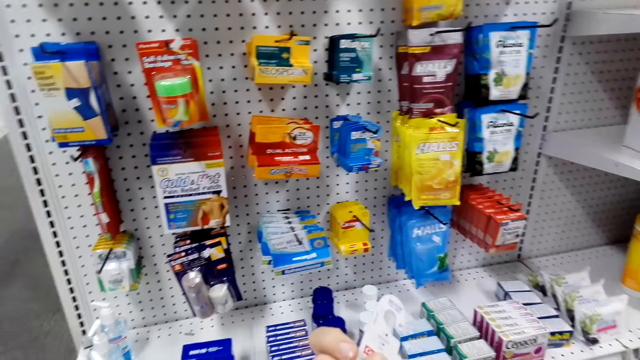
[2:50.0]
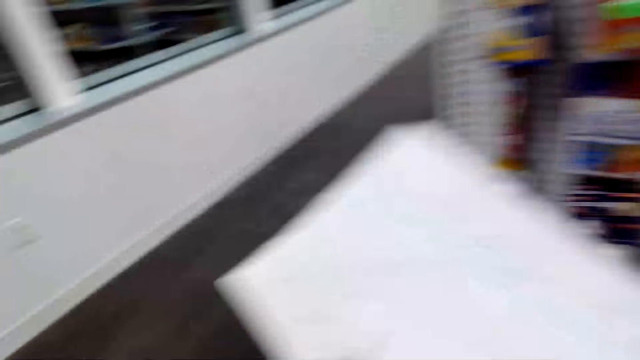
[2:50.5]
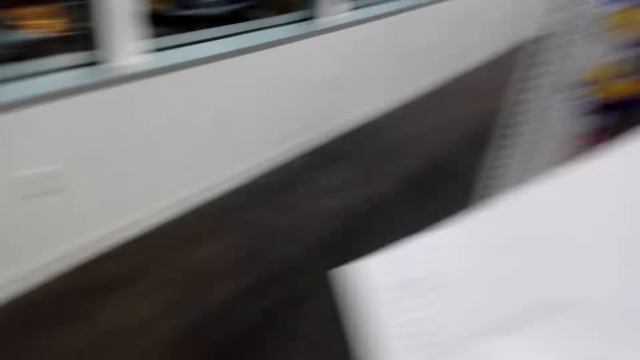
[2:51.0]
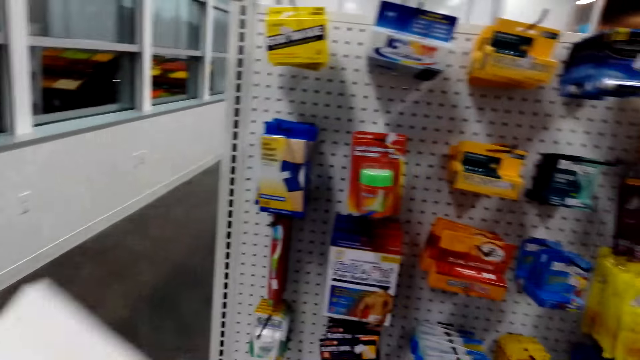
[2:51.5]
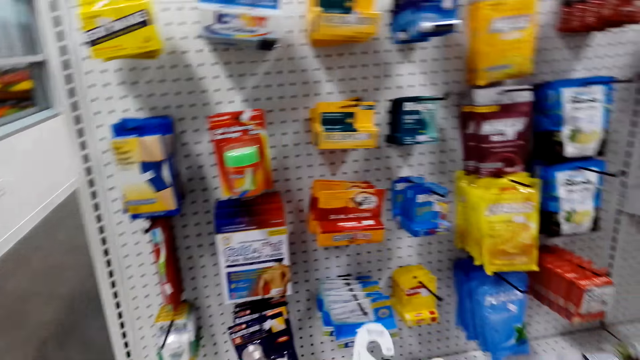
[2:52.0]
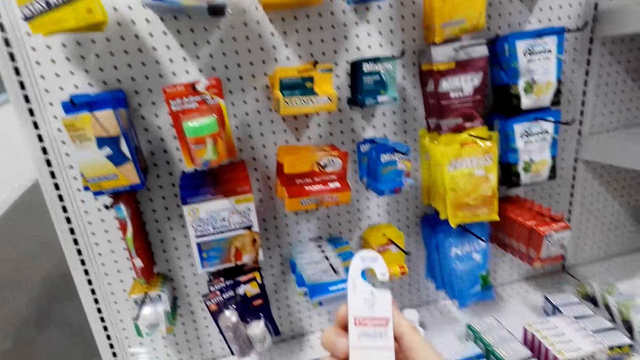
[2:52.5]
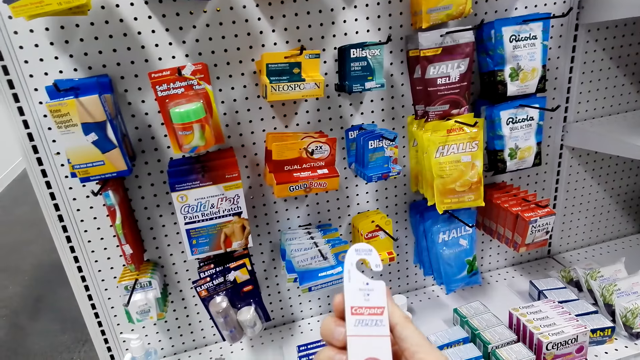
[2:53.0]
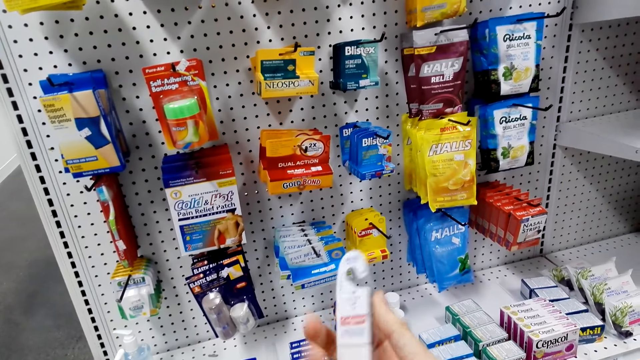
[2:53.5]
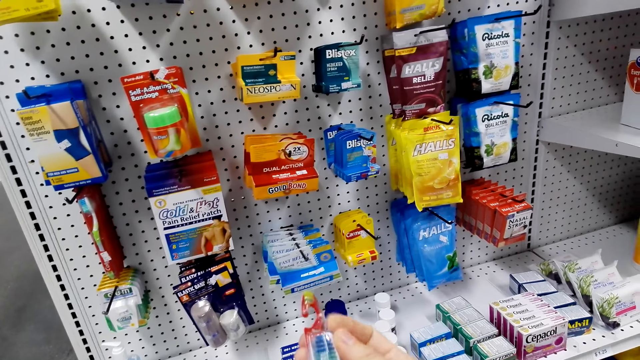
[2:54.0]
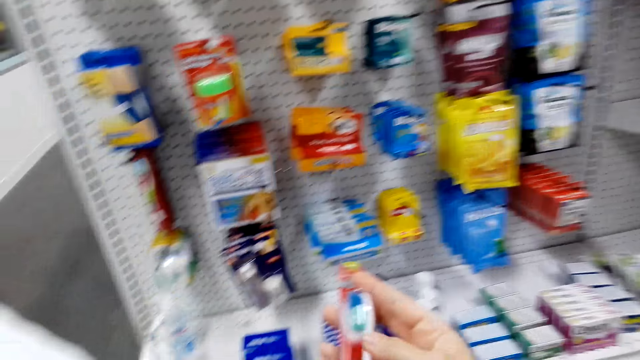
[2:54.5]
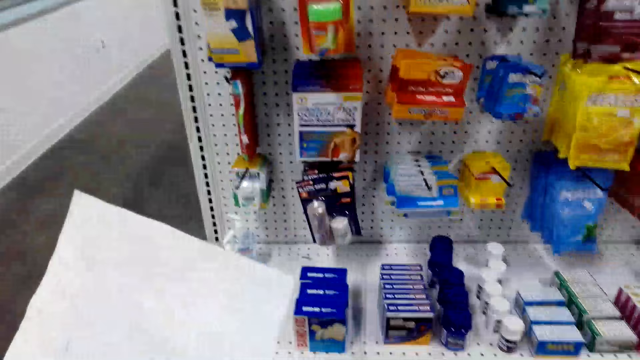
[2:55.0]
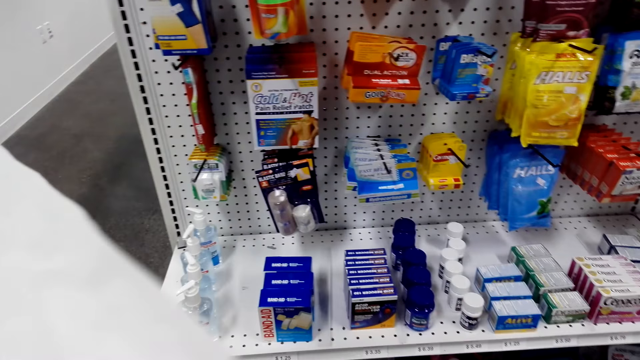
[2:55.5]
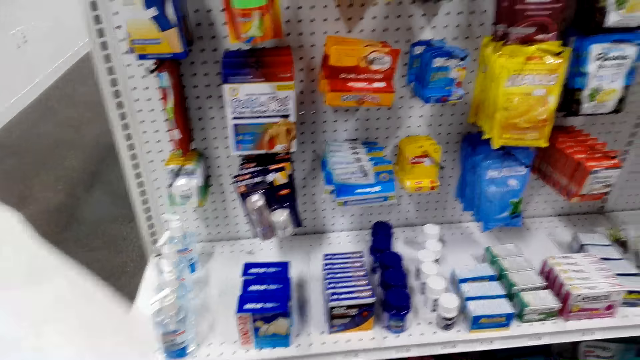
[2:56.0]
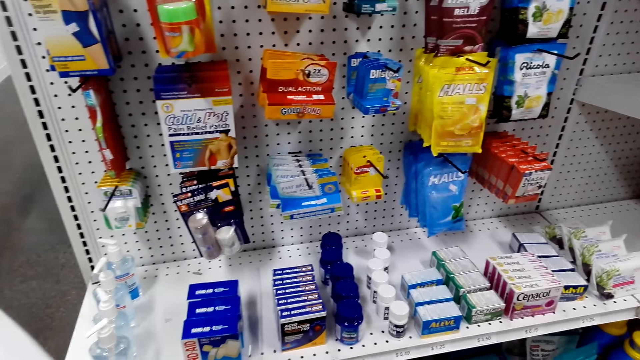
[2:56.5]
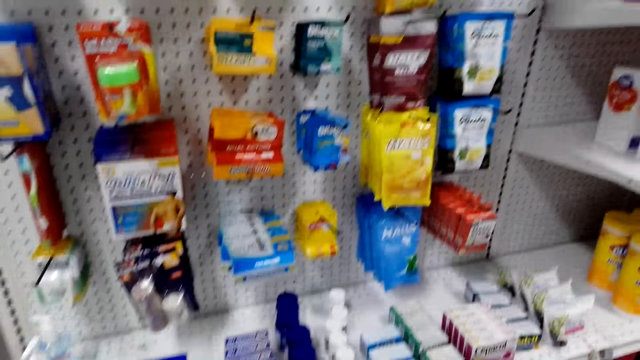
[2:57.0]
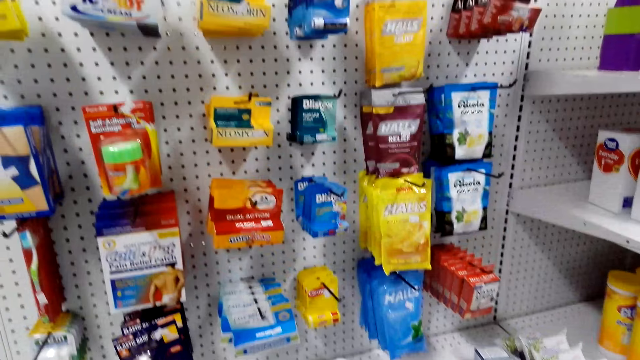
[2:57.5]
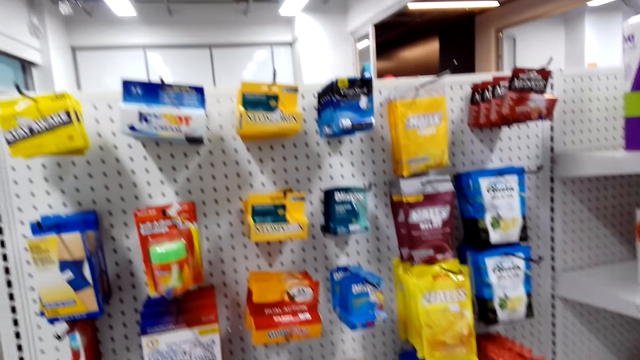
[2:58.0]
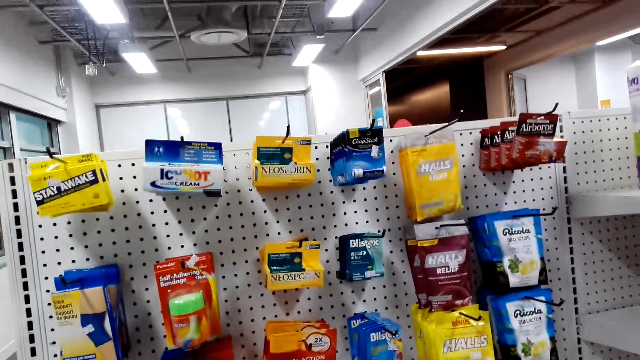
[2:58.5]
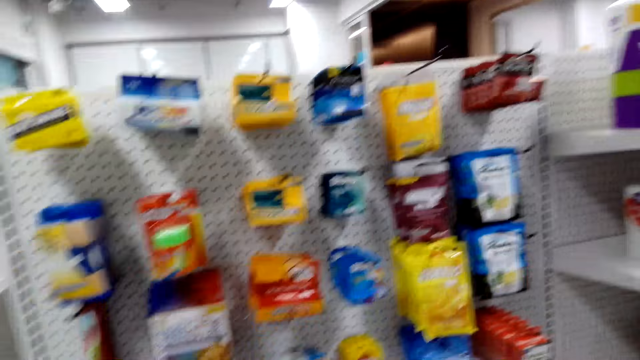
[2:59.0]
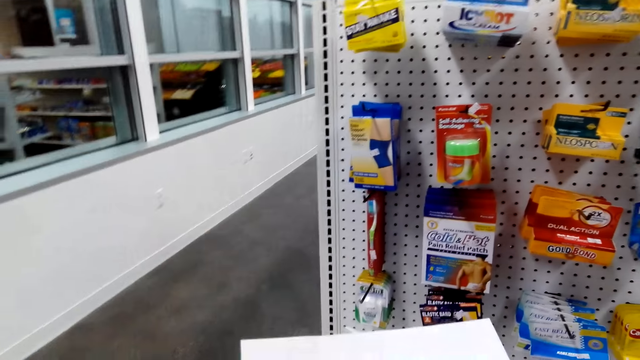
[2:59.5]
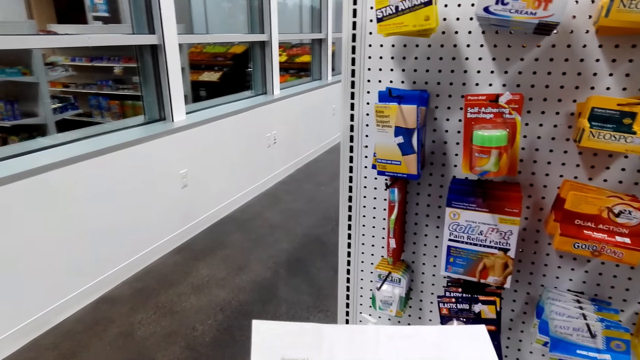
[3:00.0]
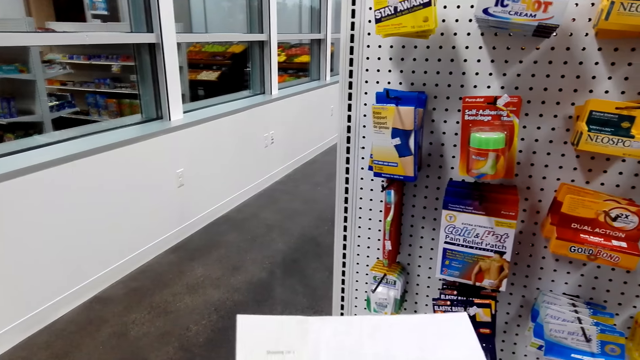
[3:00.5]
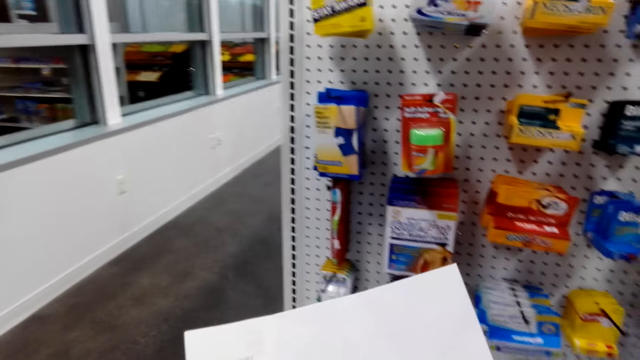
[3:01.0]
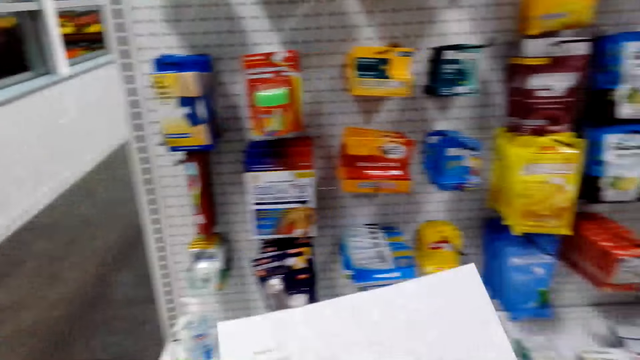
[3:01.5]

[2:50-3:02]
The camera wearer looks at the paper. They look at the brush. They hold the Colgate. They put the Colgate in the cart. They look at the items.

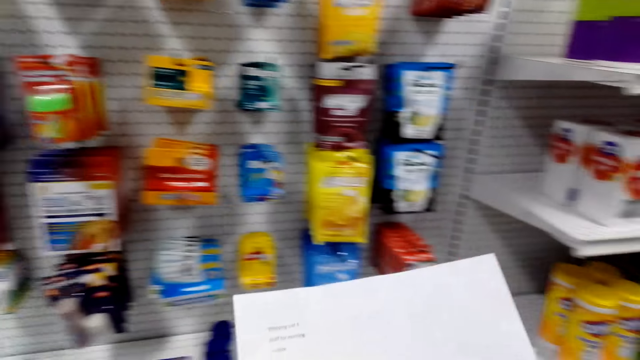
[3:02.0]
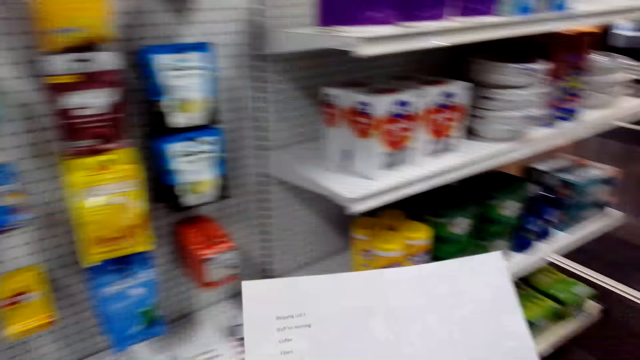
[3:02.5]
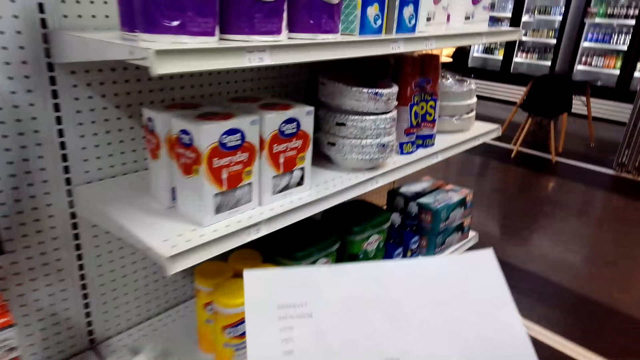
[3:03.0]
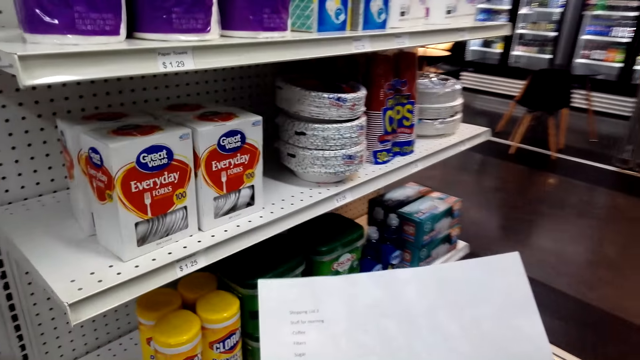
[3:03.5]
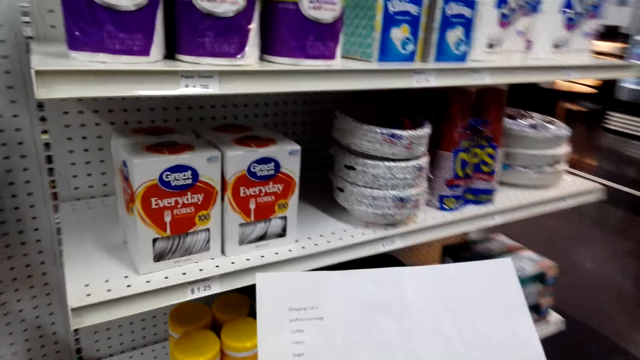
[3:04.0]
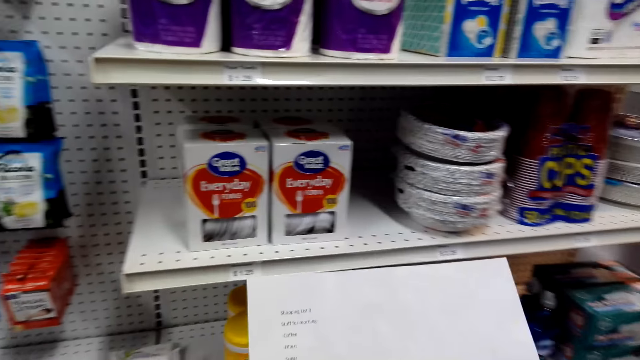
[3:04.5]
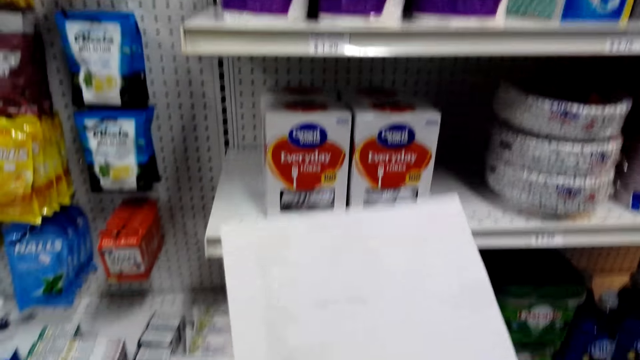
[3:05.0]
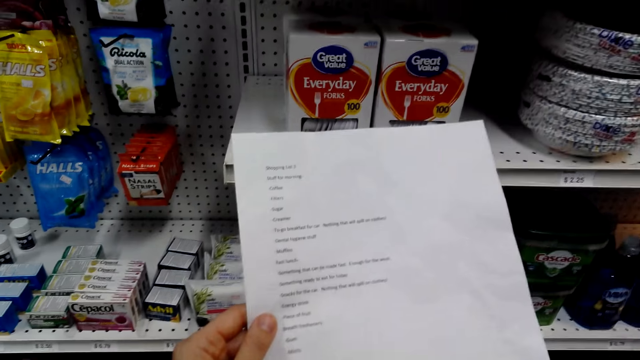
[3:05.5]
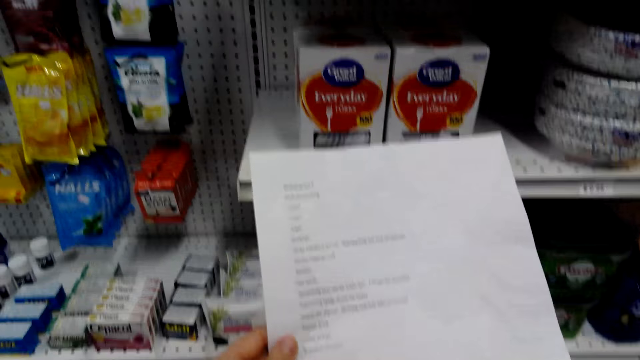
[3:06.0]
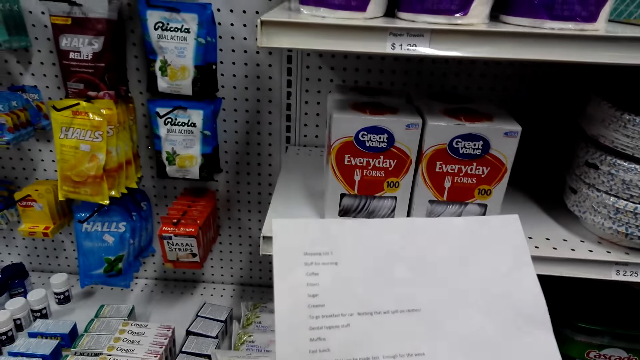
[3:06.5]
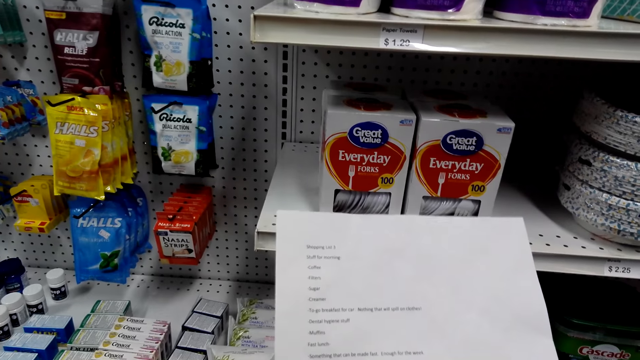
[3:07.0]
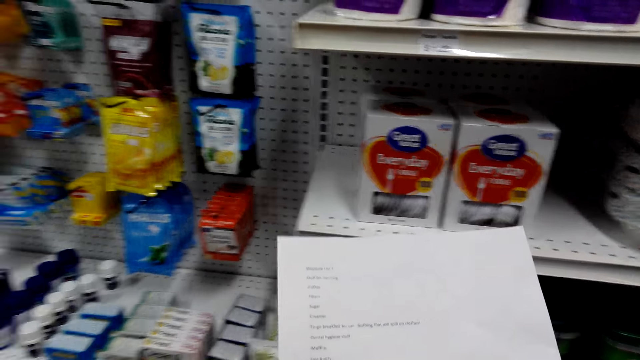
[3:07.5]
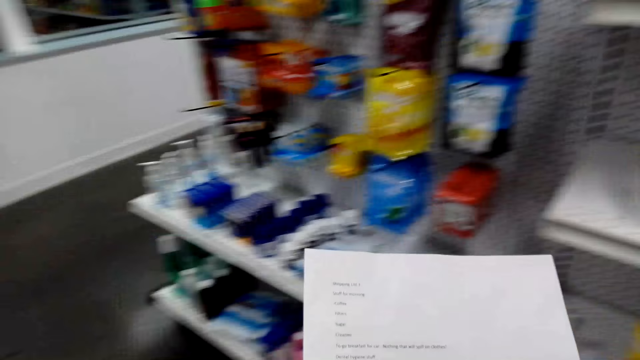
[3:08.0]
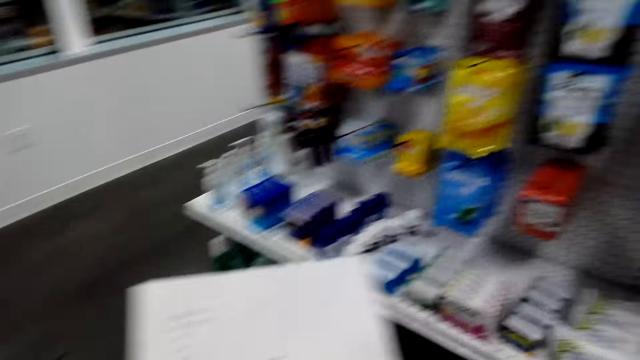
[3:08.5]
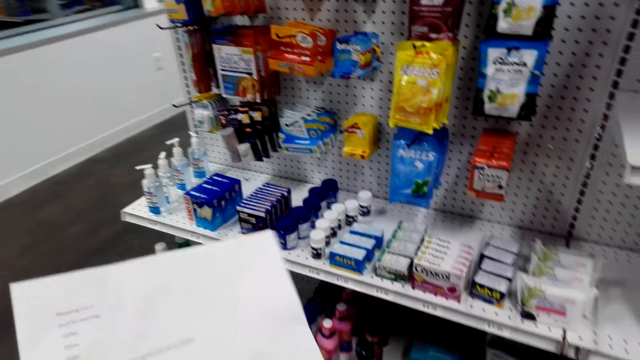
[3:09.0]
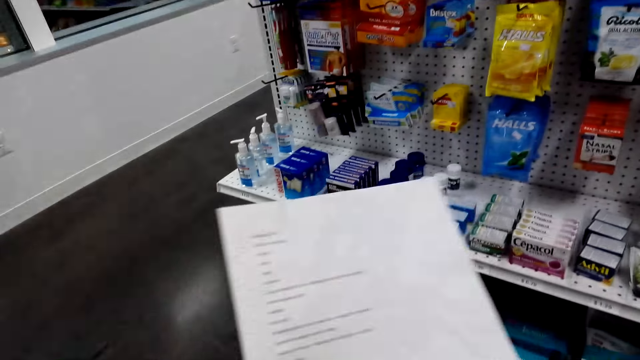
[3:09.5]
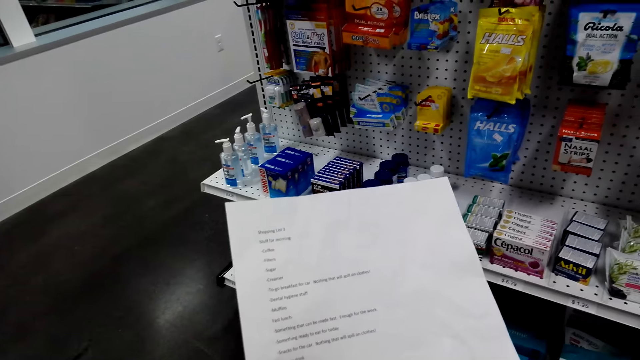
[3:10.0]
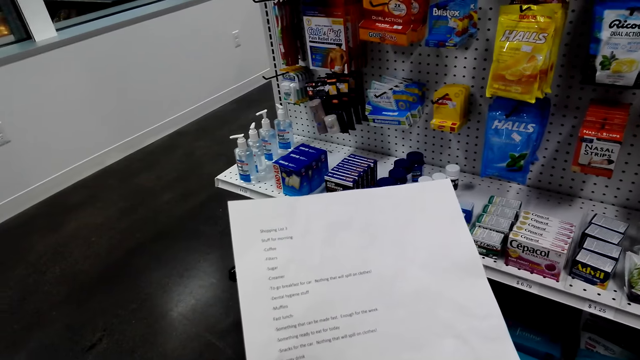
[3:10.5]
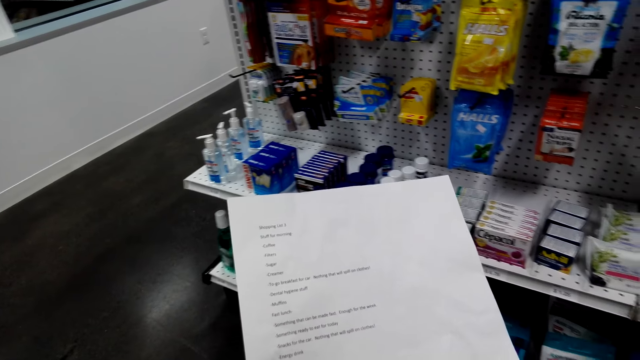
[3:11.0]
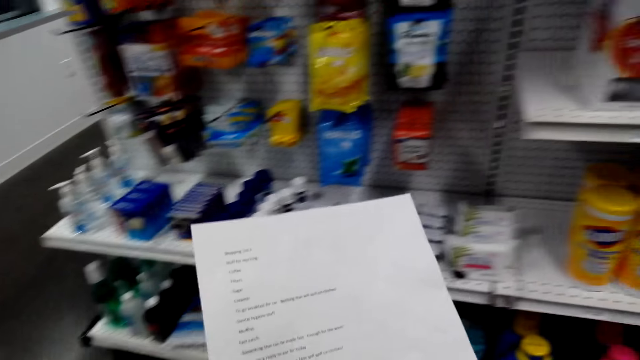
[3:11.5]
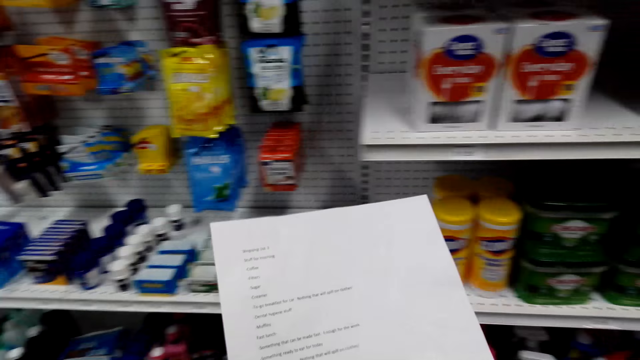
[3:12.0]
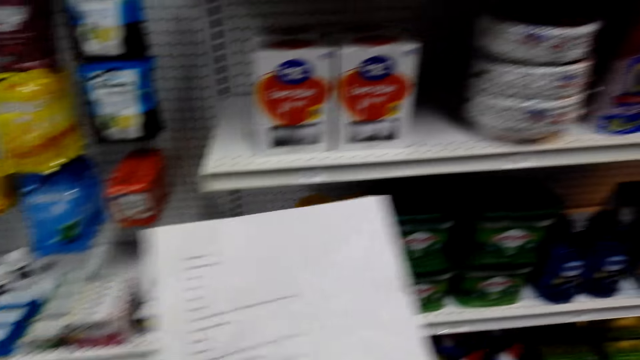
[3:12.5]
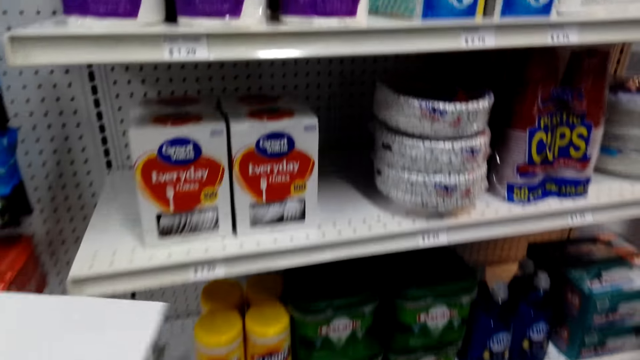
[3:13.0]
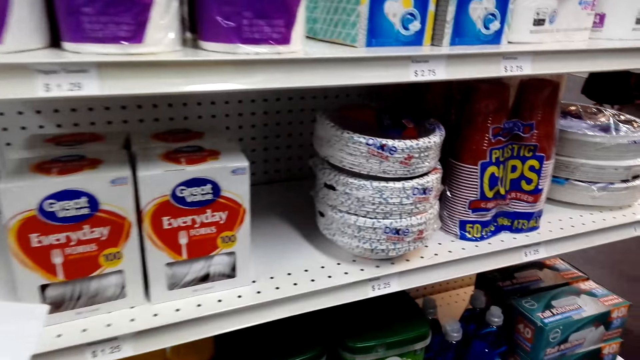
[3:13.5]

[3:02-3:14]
The camera wearer walks. They look at the paper.
